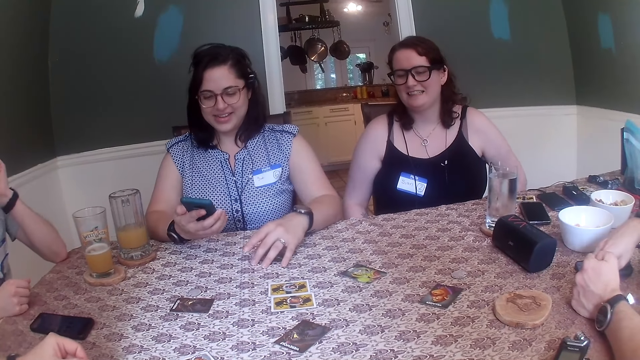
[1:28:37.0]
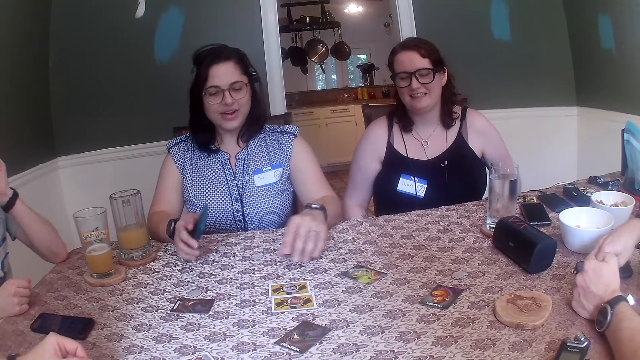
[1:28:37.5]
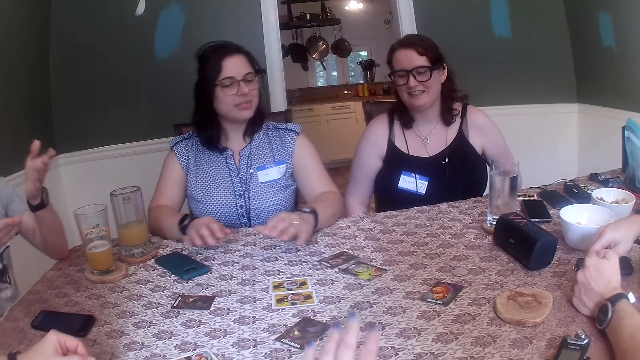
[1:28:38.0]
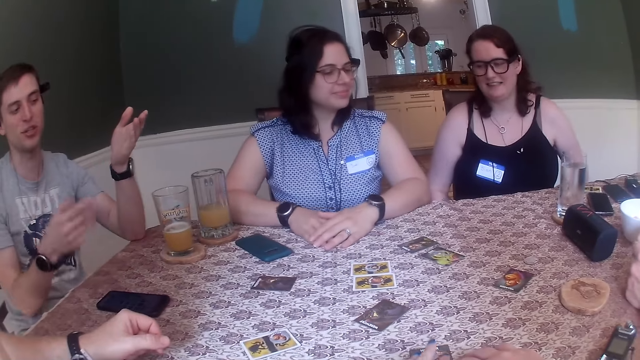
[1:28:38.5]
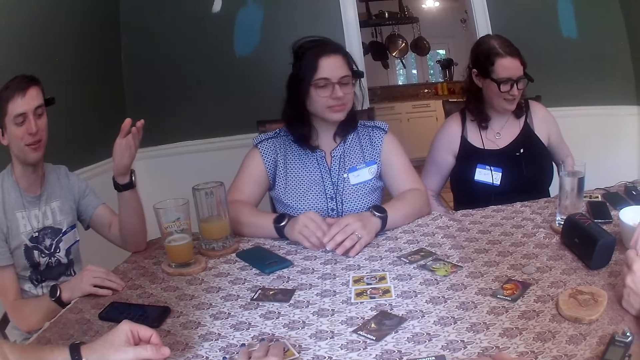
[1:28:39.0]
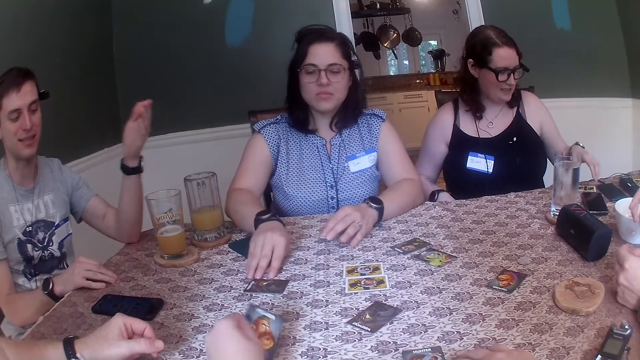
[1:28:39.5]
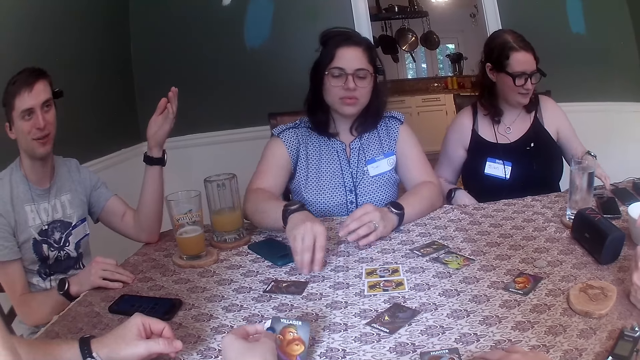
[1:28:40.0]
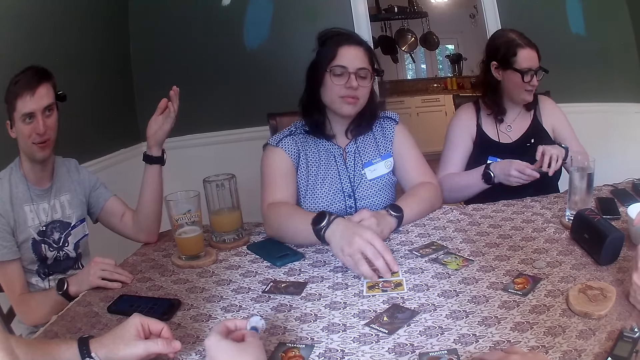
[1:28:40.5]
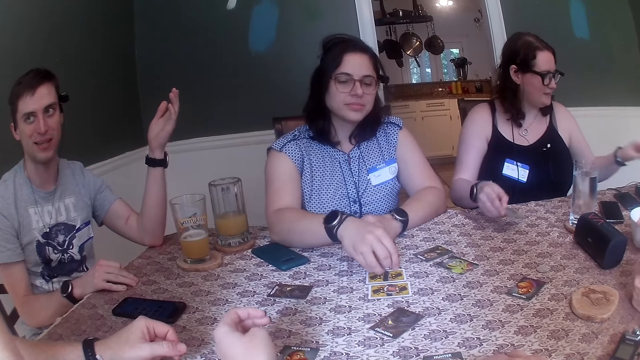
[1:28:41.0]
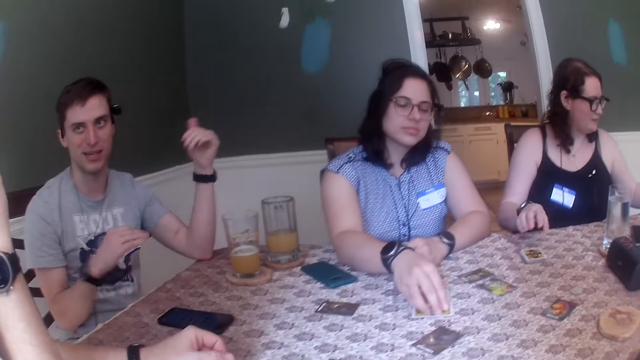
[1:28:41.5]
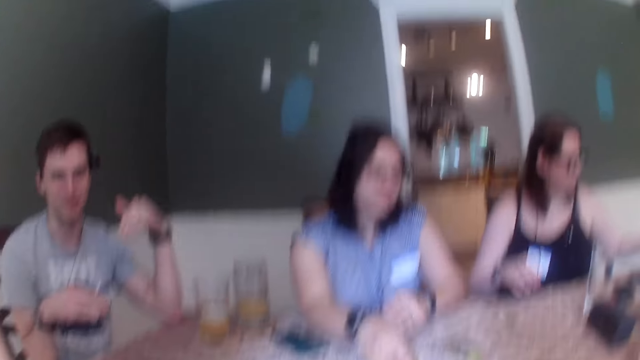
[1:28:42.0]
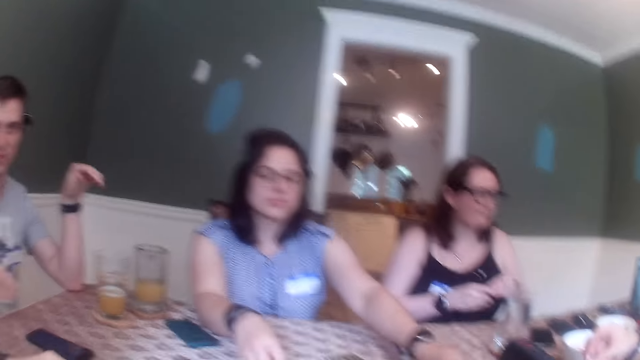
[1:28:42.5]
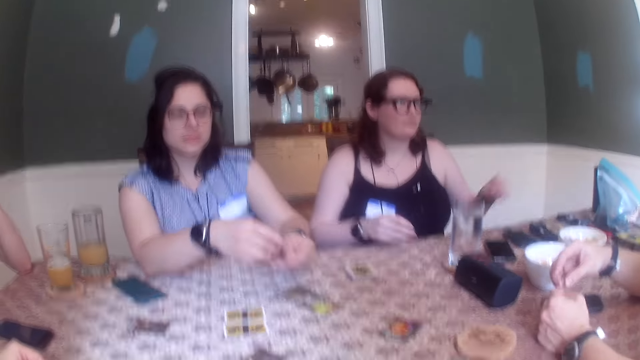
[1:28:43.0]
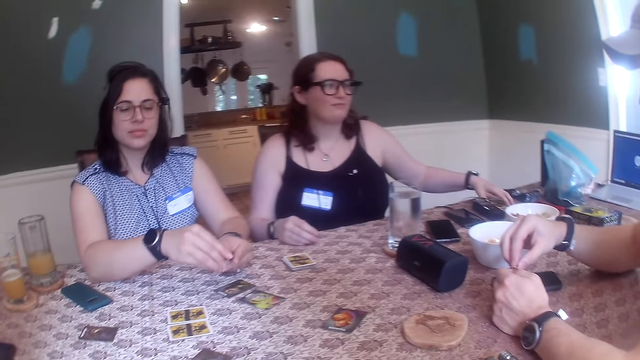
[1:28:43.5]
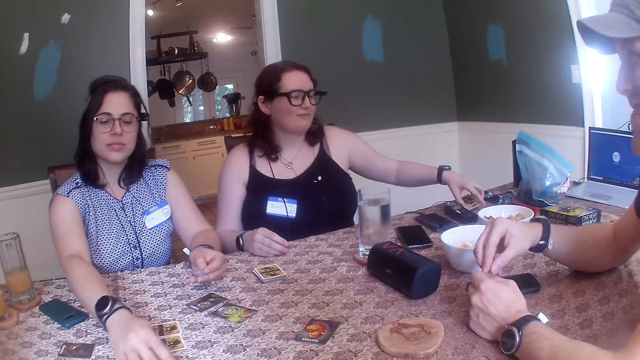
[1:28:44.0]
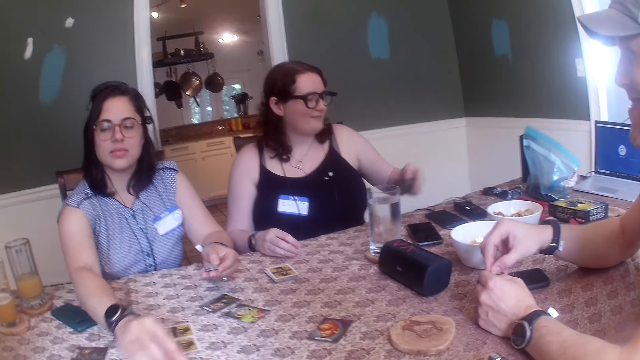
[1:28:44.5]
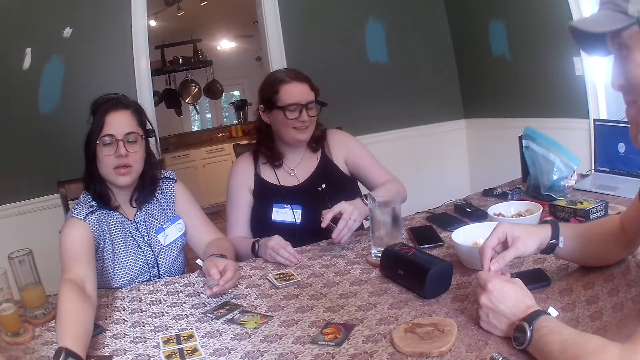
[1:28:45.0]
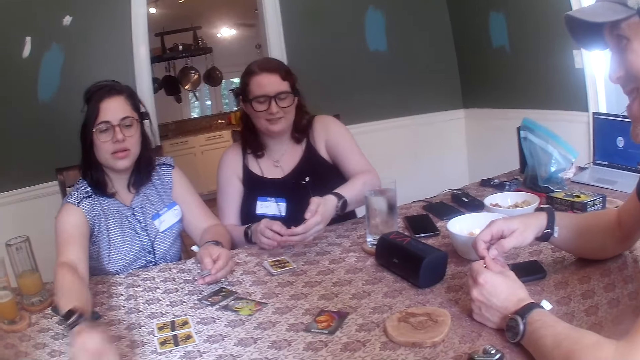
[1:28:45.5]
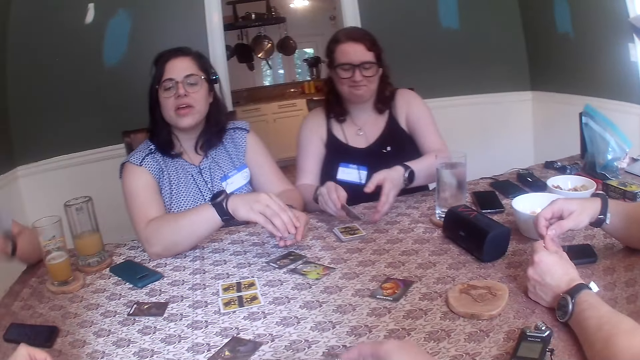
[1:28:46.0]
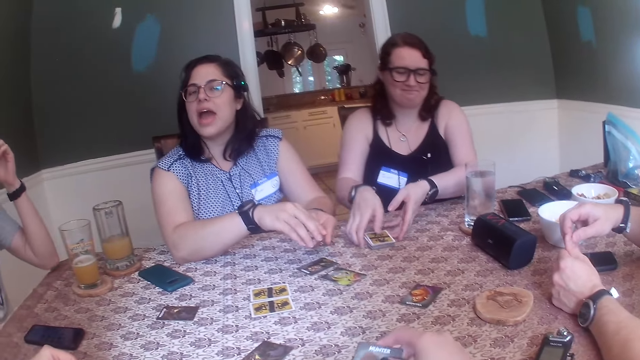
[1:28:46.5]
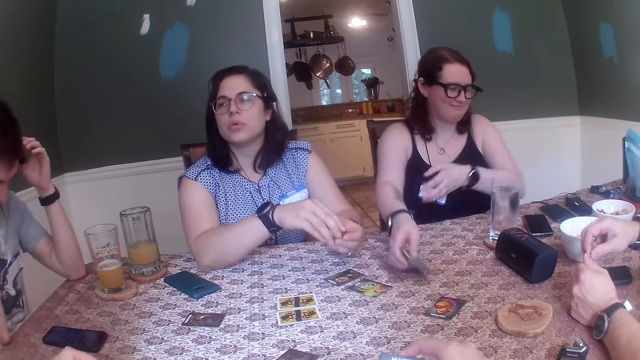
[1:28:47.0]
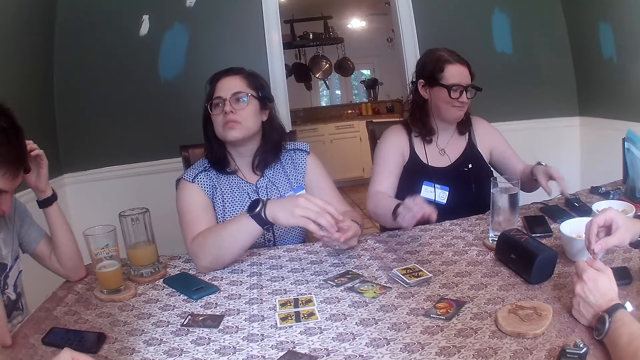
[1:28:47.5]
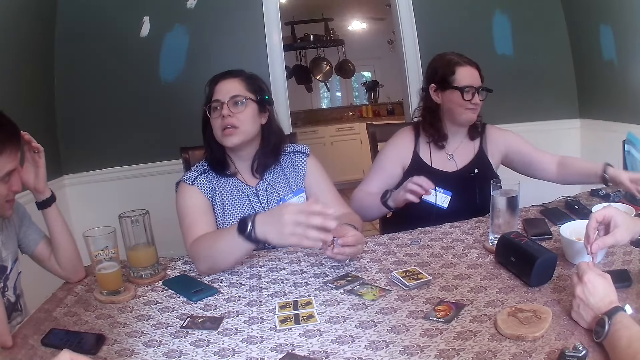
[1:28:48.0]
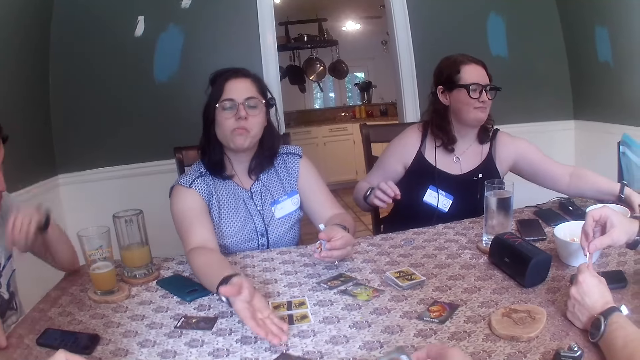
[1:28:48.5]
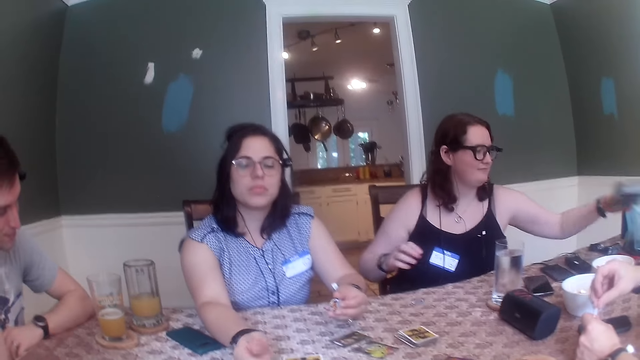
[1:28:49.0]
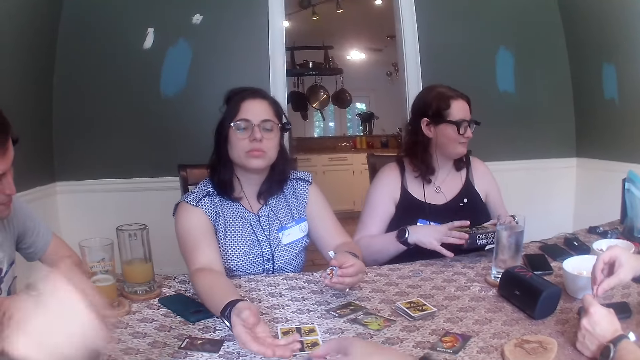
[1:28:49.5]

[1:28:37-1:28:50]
A woman shifts the card on the table with her left hand. She puts the phone on the table with her right hand. The camera wearer picks up the cards from the table. She turns the card over on the table with her left hand. The first woman picks up the token from the card on the table with her right hand. Another woman picks up cards from the table with her left hand. She takes the cards with her right hand. The first woman picks up the token from the card on the table with her right hand. The camera wearer drops the token on the table with her left hand. The other woman puts the cards on the table with her right hand. The first woman picks up the token from the card on the table with her right hand. The other woman takes tokens from her left hand with her right hand. A man fiddles with a pin with both hands. The first woman puts the tokens in her right hand into her left hand. The other woman picks up a card from the table with her left hand. The first woman picks up the tokens from the table with her right hand. The other woman takes the card with her right hand. The first woman puts the tokens in her right hand into her left hand. The other woman puts the card on the bunch of cards on the table with her right hand, packs the cards on the table with both hands, puts the cards on the table with her right hand, and picks up a box from the table with her right hand.

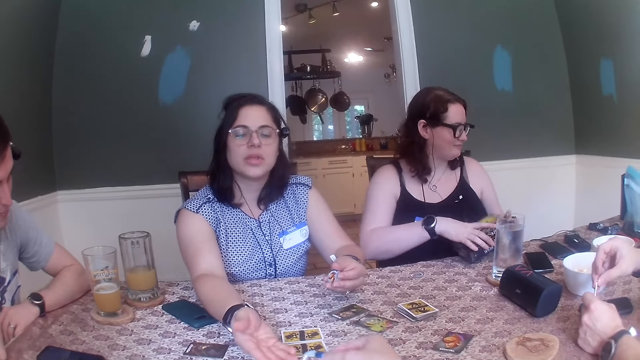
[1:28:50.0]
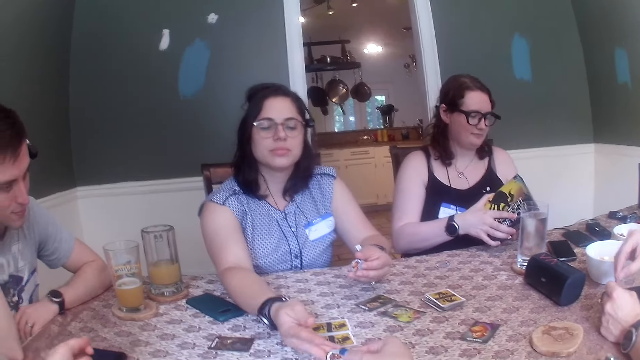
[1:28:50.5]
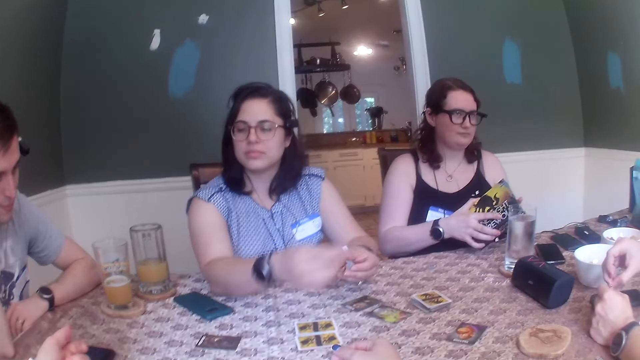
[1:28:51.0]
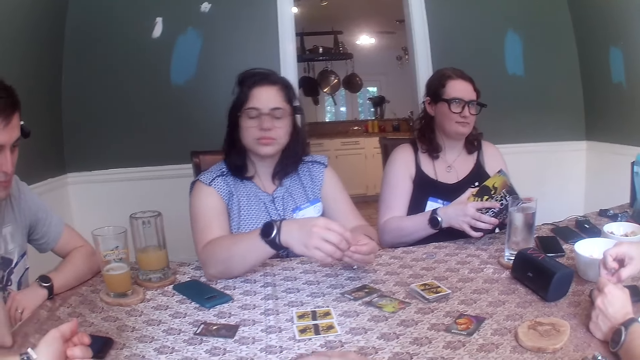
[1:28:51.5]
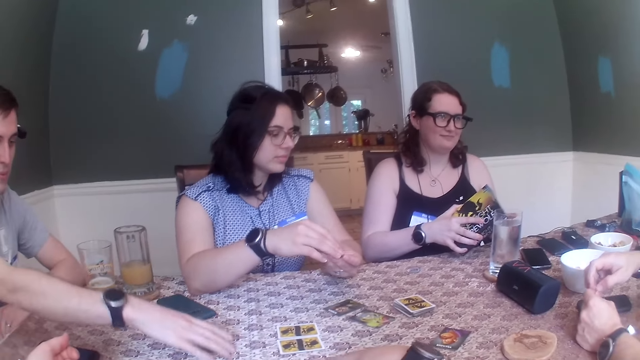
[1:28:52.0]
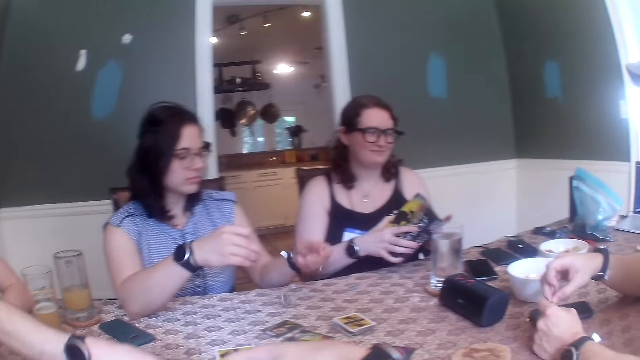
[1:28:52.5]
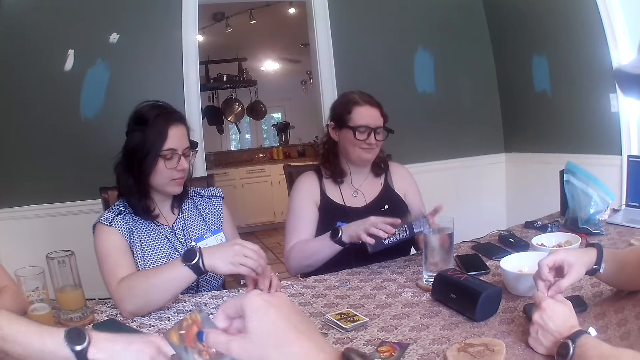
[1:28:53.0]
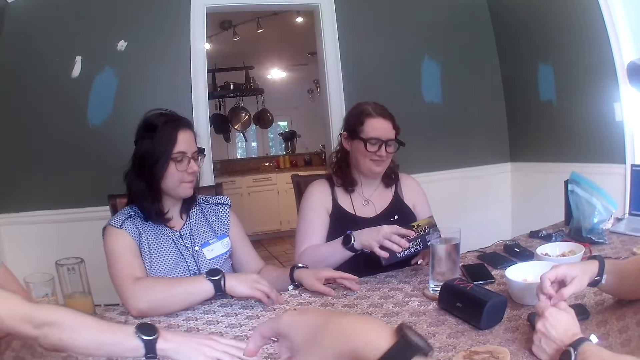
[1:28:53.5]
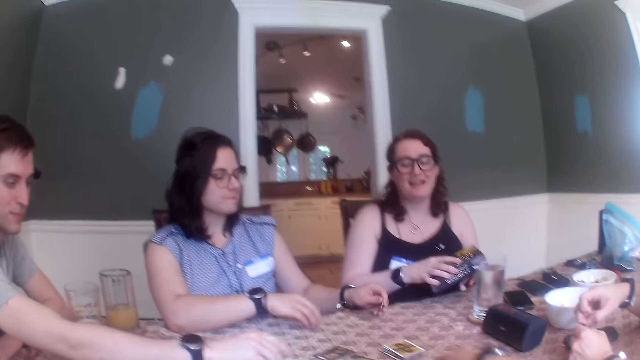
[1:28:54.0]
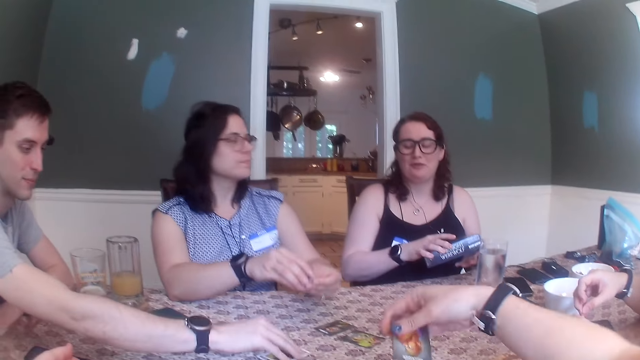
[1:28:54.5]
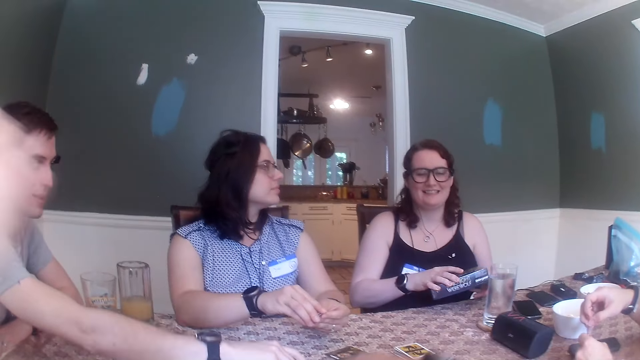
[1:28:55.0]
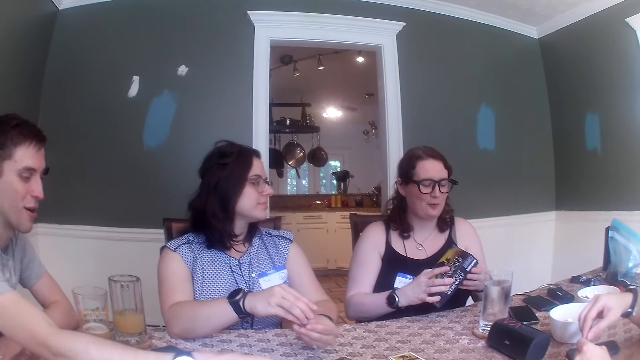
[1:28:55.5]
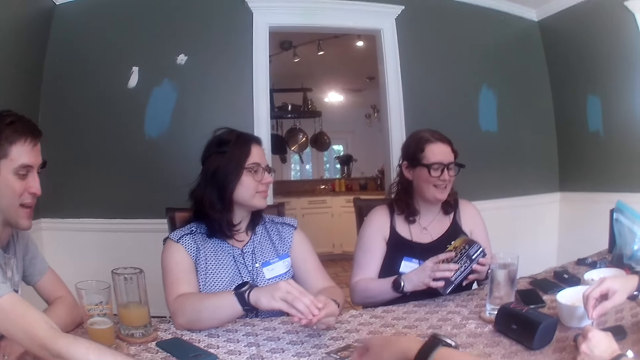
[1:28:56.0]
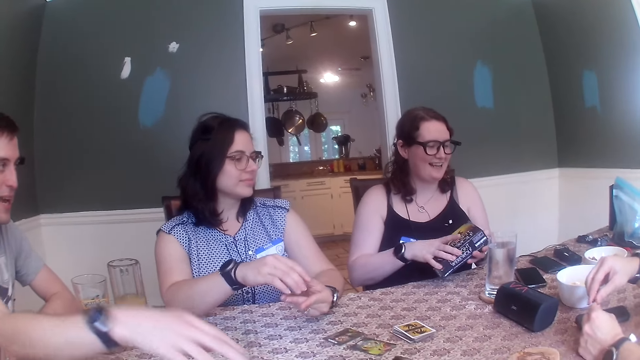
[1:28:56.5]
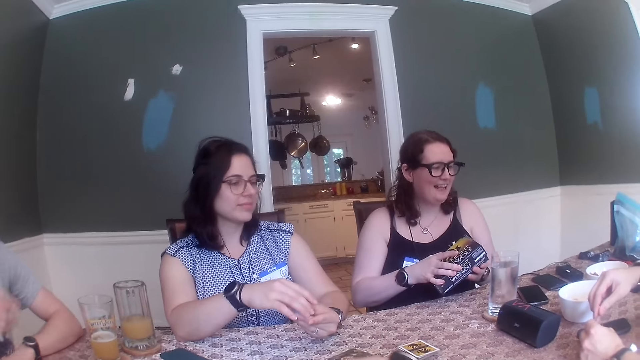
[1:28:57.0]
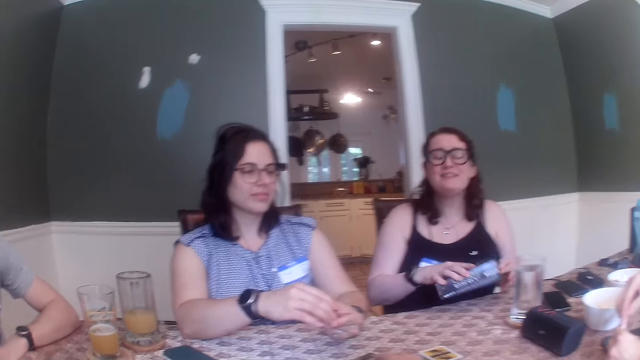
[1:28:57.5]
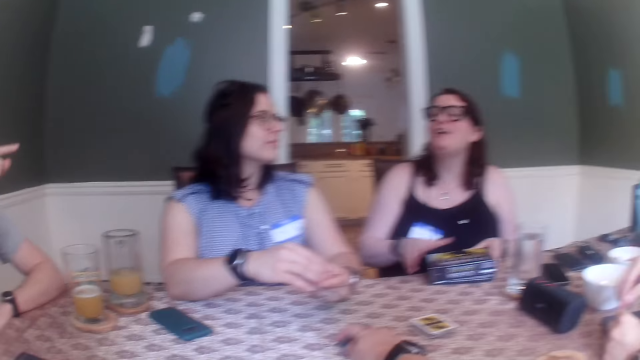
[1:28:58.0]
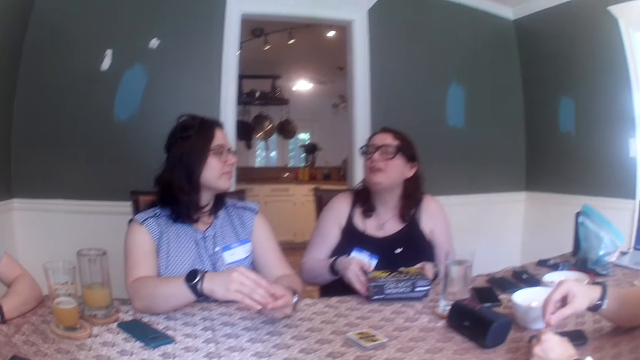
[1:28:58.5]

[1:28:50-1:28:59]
The camera wearer hands a woman a werewolf token. The woman takes the token from the camera wearer with her right hand. She puts the token in her right hand into her left hand. A man picks up the card from the table with his right hand. Another woman shakes the box with her right hand. The man picks up the card from the bunch of cards on the table with his right hand. The first woman picks up the token from the table with her right hand. She picks up the token from the table with her left hand. The camera wearer picks up the card from the table with her right hand. The man puts the card on the bunch of cards on the table with his right hand. The first woman holds the tokens with both hands. The camera wearer shifts a bunch of cards on the table with her right hand. The other woman puts the box on the table with her right hand and opens the box with both hands.
